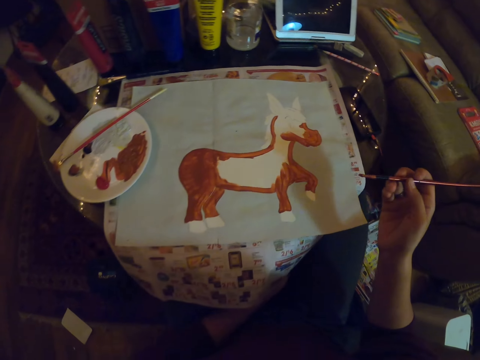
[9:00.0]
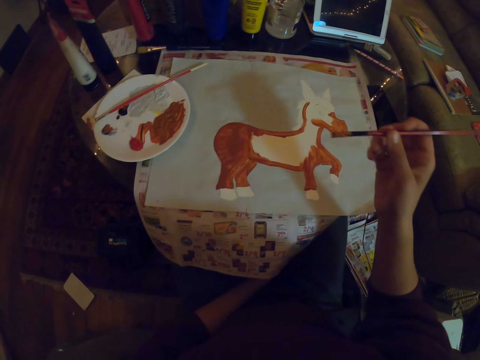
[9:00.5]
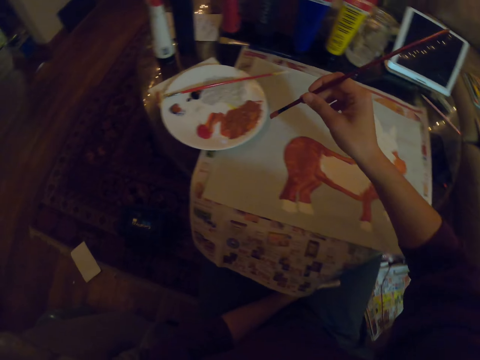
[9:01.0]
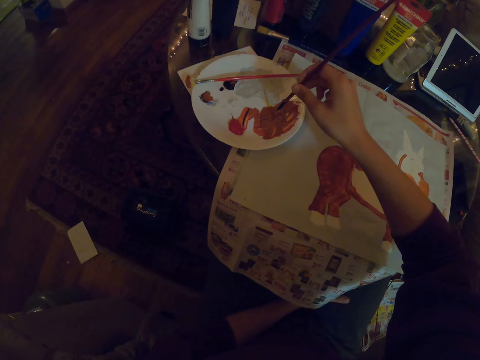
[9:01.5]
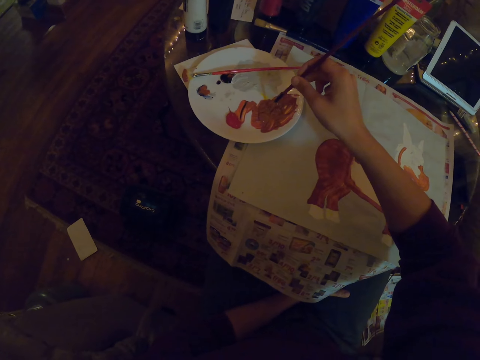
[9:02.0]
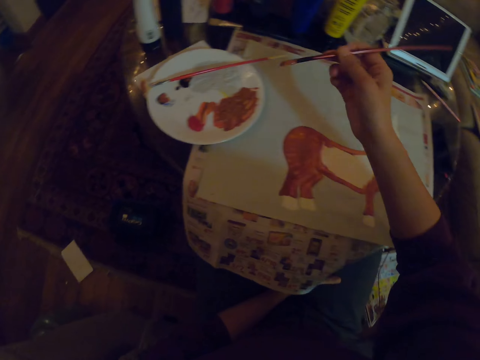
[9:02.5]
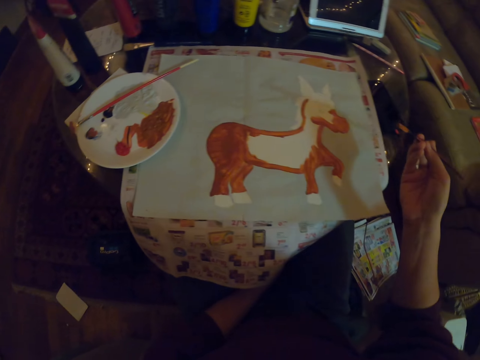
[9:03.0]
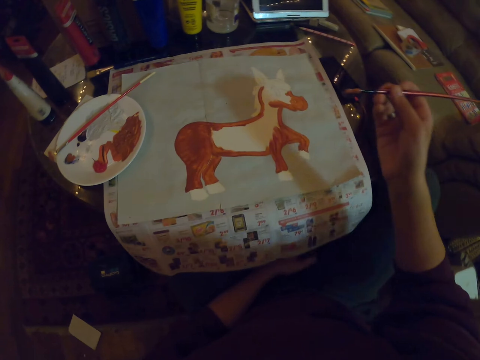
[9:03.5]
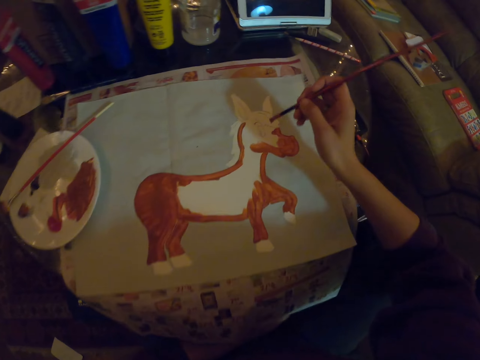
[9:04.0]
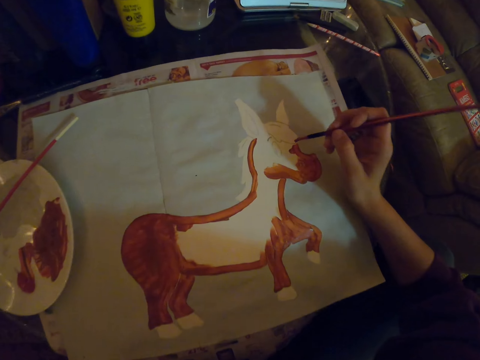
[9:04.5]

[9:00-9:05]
The camera wearer dips the paint brush in the paint.

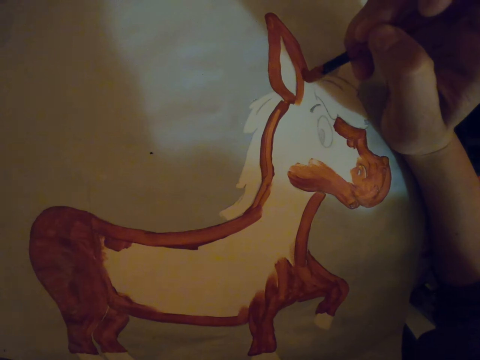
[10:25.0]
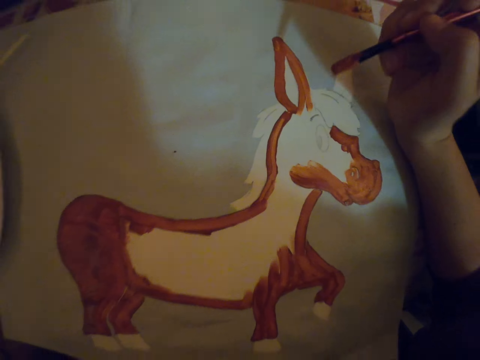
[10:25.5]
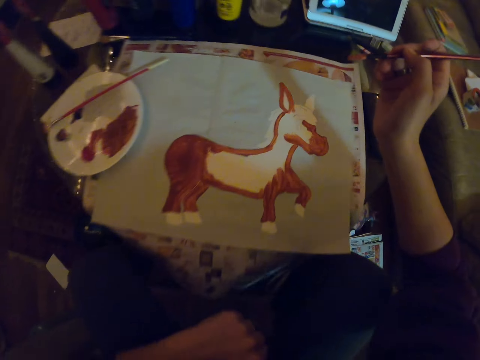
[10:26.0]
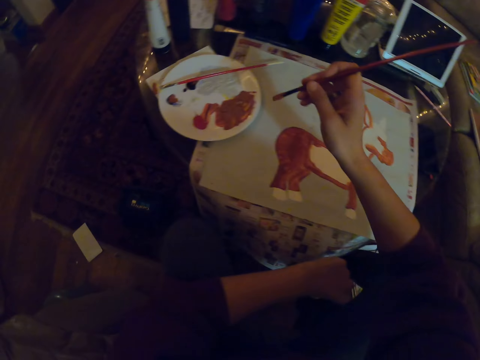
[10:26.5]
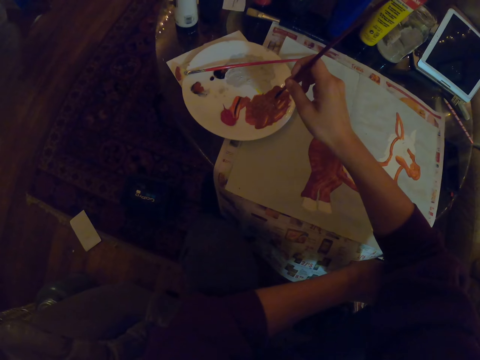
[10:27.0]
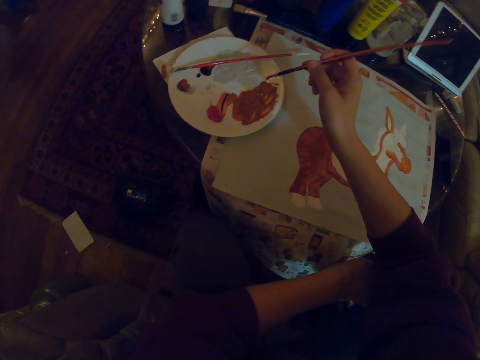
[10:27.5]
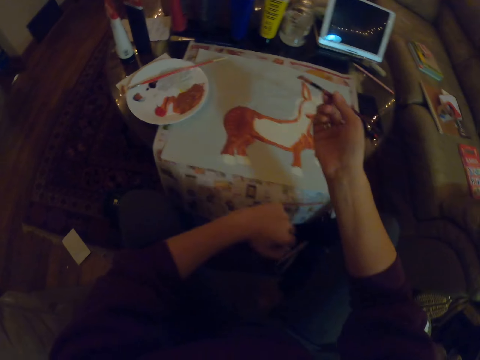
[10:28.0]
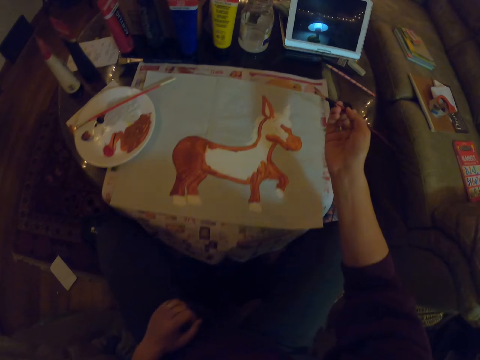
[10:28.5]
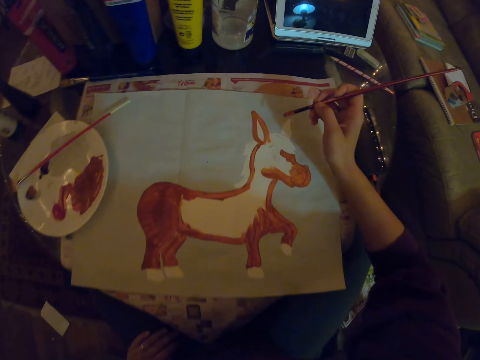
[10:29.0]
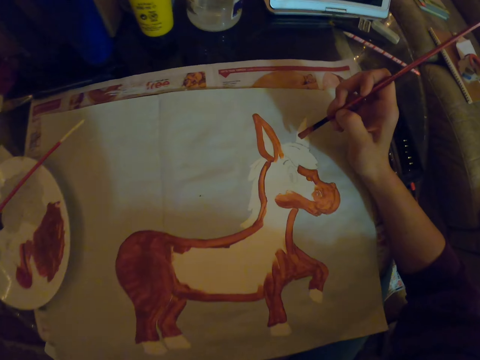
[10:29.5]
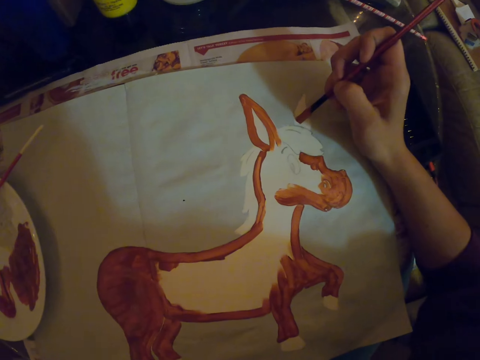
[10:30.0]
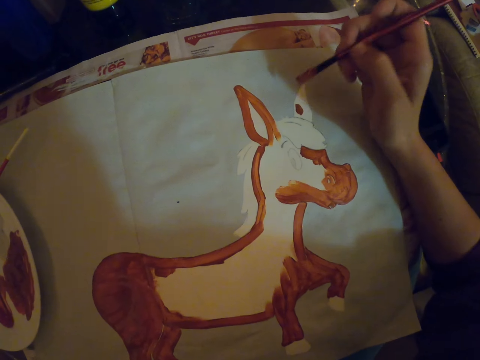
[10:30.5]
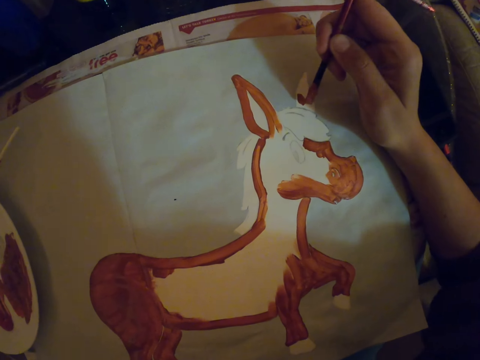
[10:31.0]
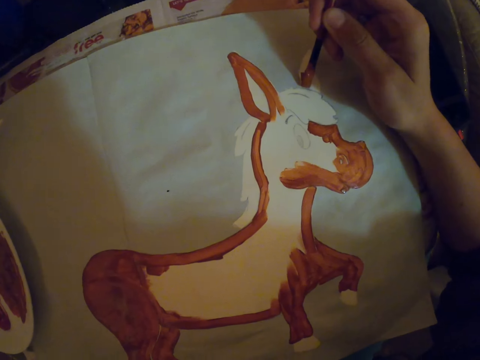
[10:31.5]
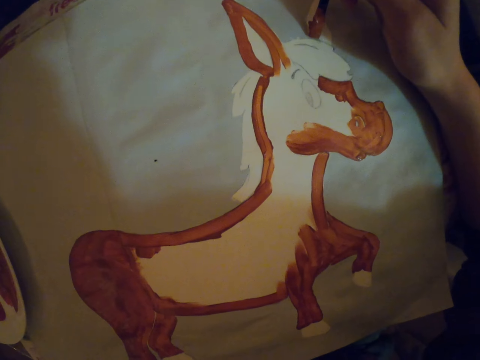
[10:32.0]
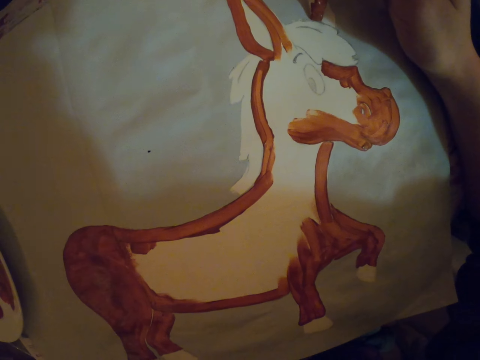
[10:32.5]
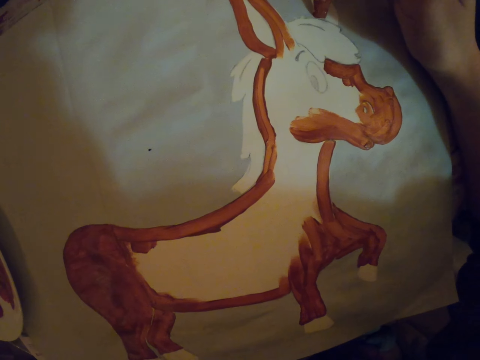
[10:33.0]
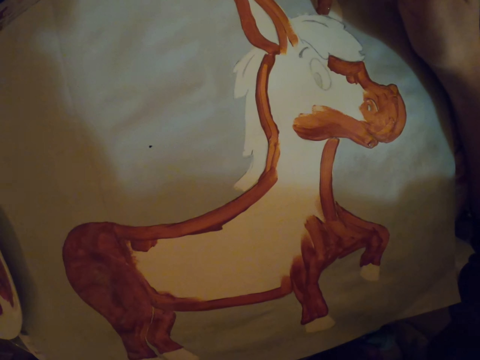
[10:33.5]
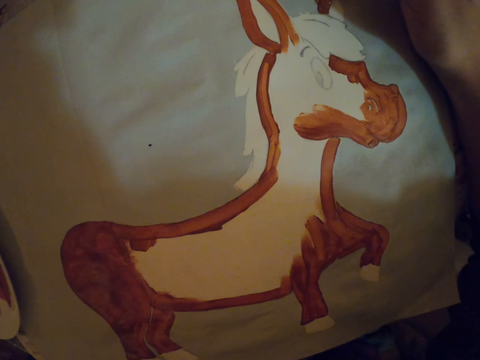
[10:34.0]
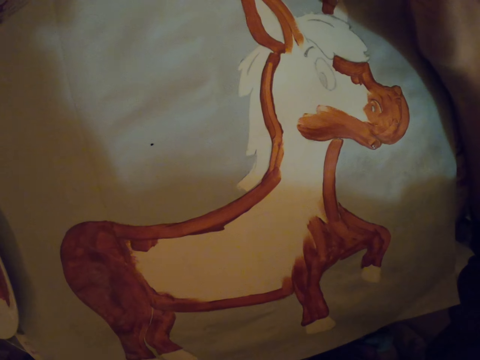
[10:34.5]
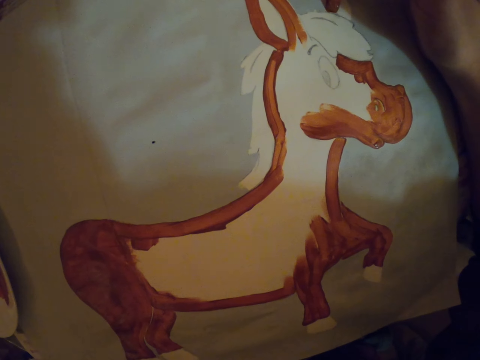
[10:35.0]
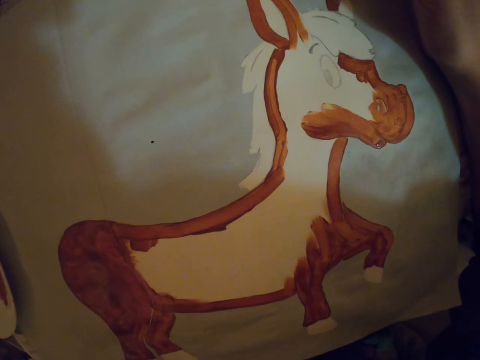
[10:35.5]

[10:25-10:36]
The camera wearer dips a brush in the paint. They paint on a paper.

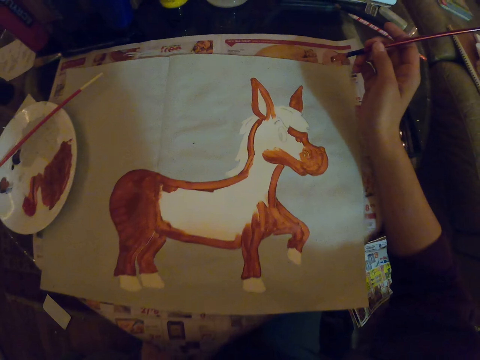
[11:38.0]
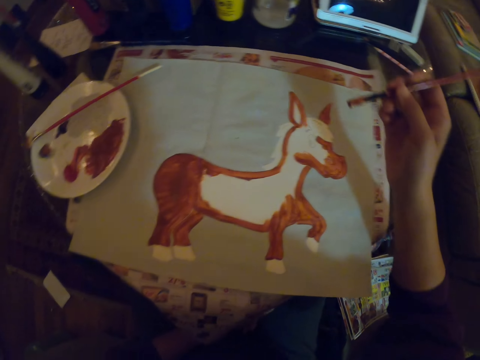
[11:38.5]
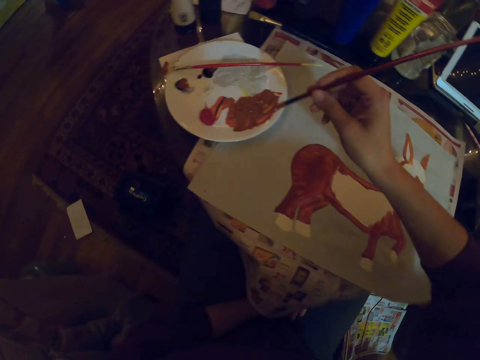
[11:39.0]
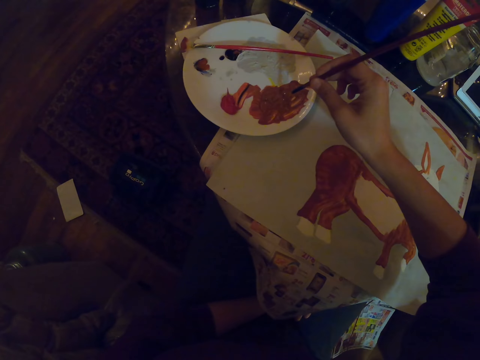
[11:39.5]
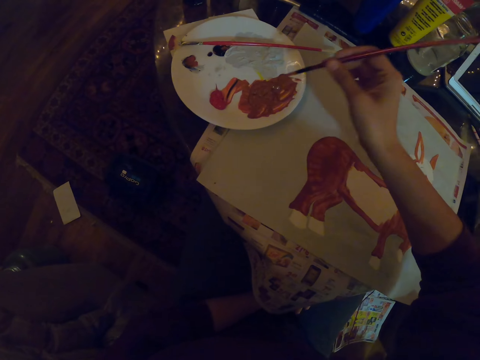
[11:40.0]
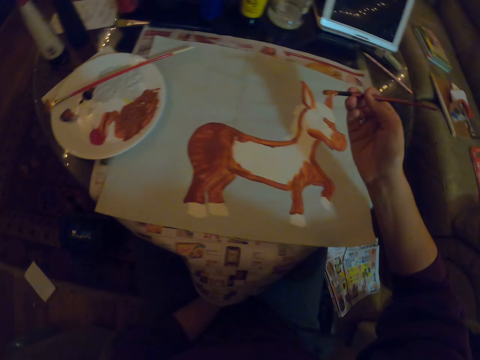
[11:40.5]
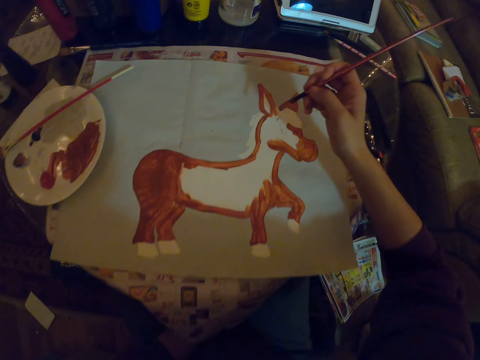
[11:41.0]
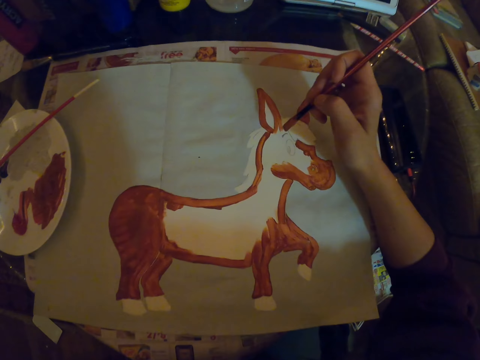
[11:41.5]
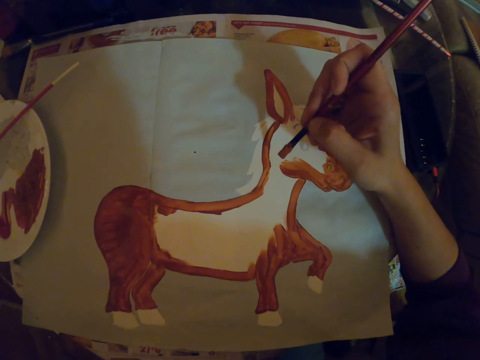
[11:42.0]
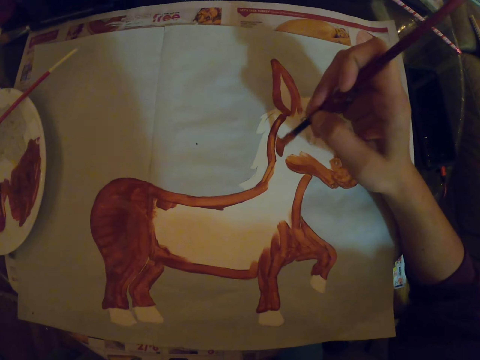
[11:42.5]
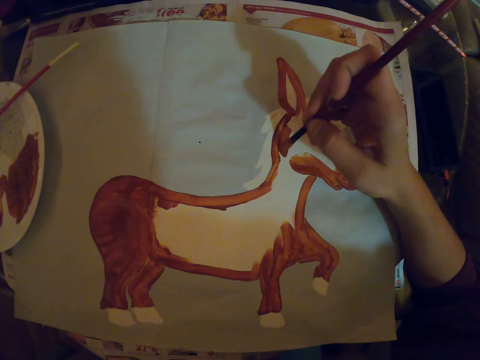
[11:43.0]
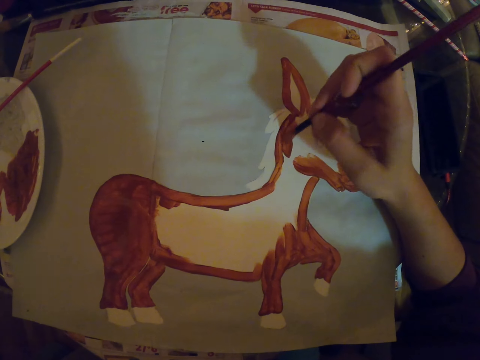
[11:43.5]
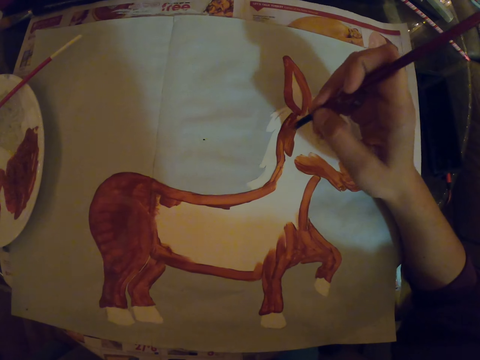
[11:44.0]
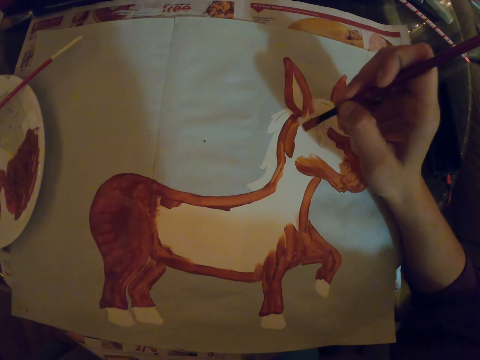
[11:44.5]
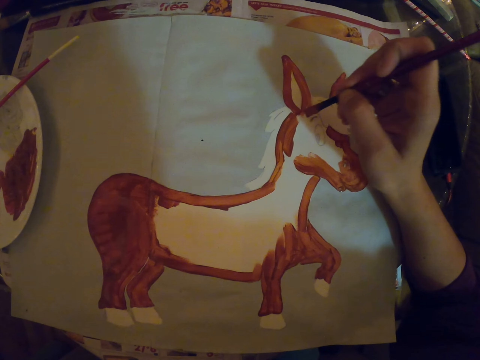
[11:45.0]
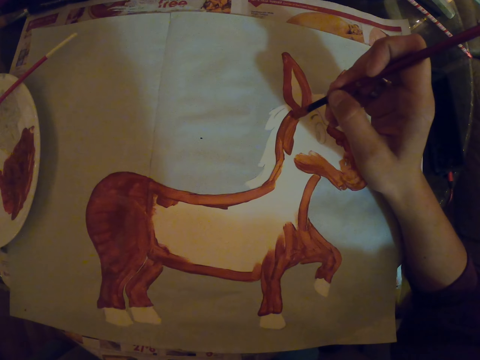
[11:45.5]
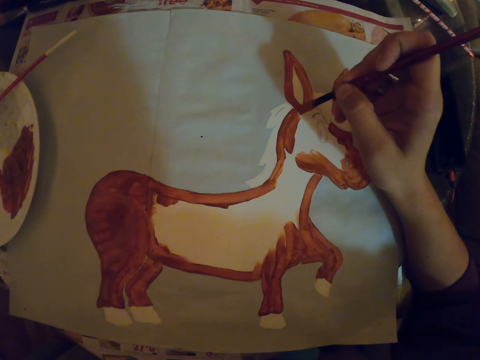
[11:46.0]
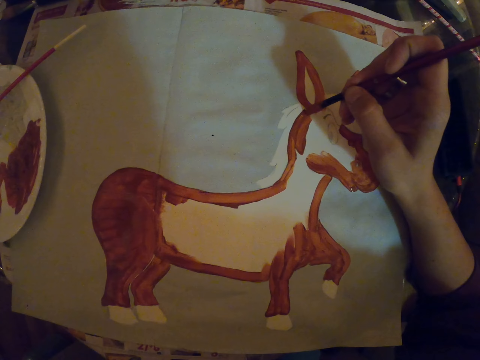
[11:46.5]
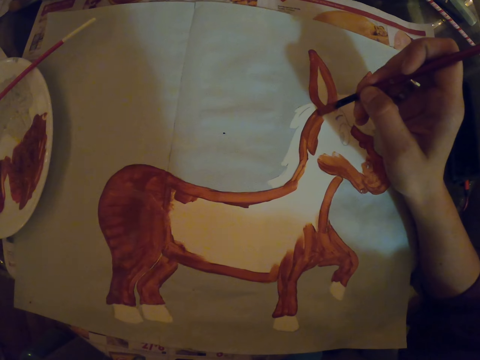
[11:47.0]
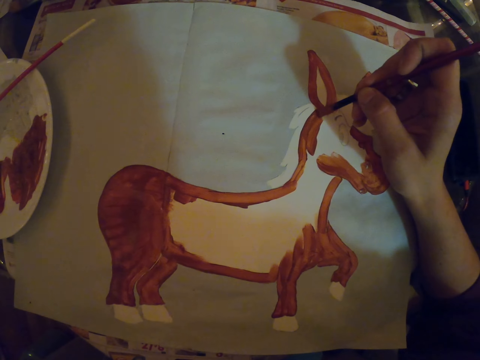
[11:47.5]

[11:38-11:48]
The camera wearer dips a brush in the paint. They paint on a paper.
